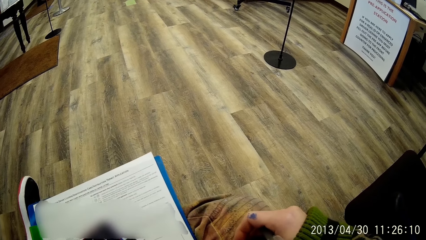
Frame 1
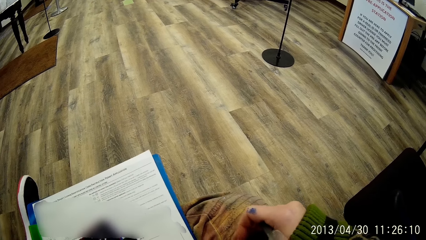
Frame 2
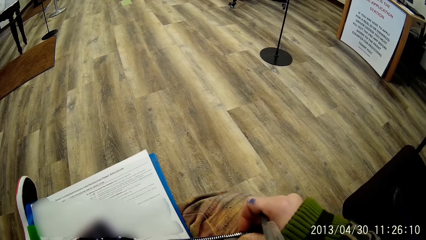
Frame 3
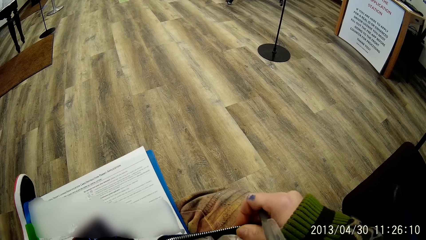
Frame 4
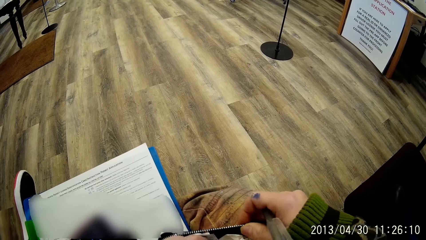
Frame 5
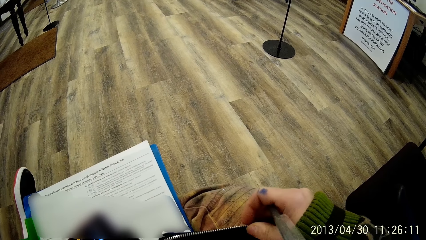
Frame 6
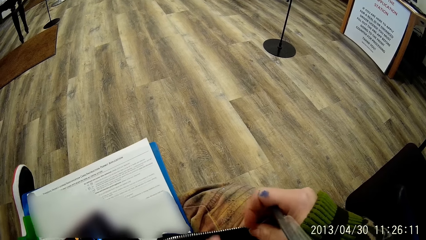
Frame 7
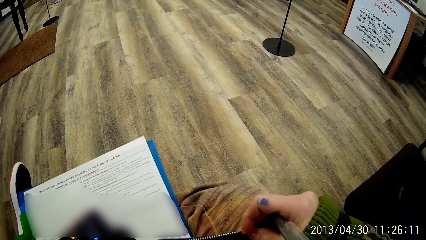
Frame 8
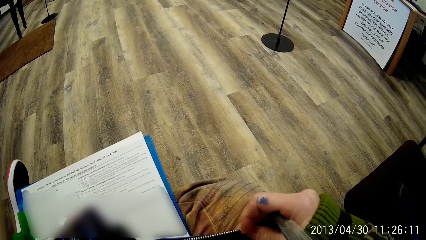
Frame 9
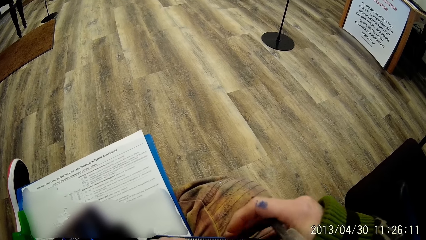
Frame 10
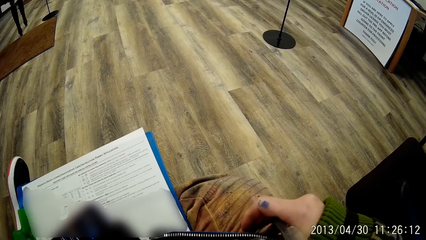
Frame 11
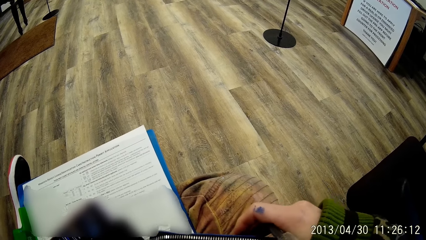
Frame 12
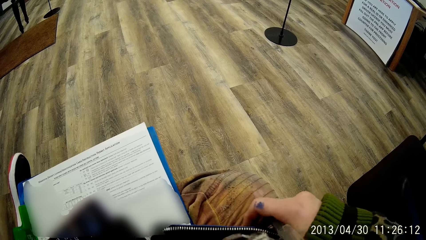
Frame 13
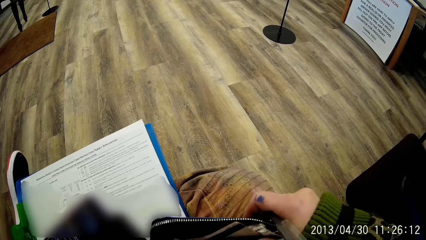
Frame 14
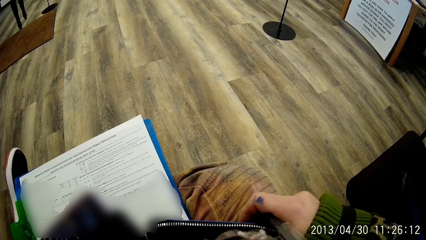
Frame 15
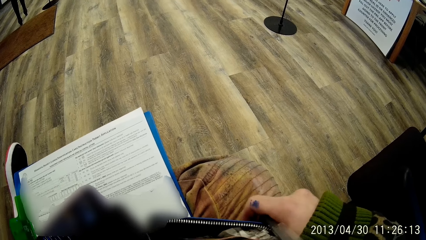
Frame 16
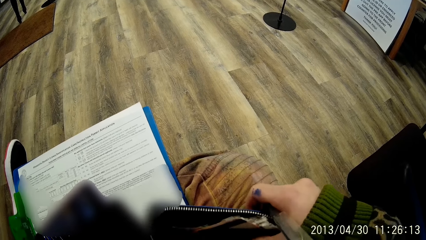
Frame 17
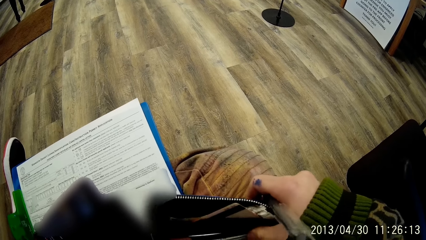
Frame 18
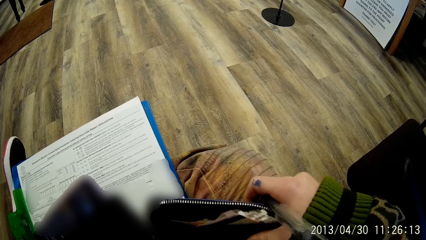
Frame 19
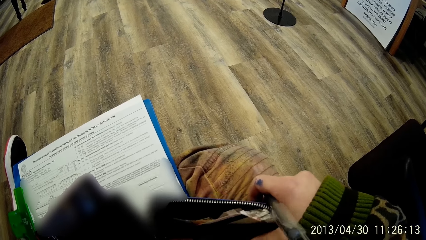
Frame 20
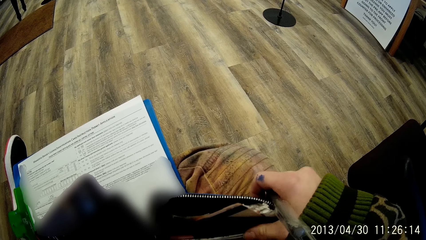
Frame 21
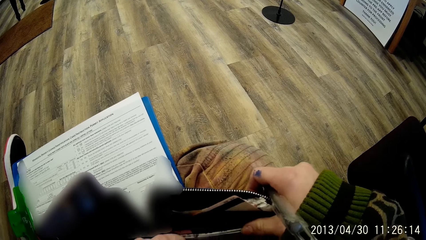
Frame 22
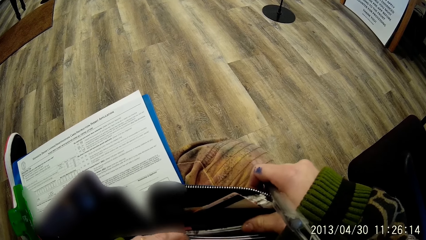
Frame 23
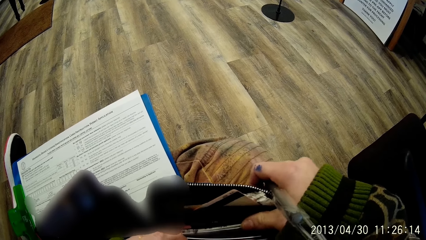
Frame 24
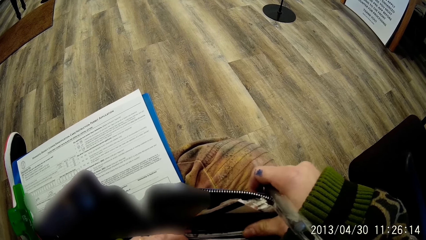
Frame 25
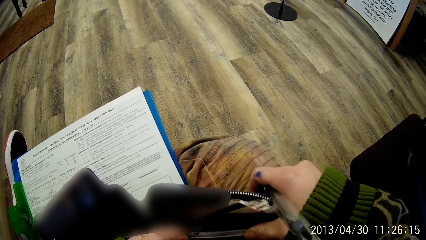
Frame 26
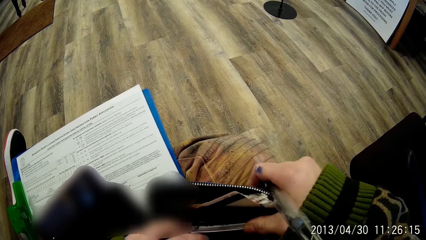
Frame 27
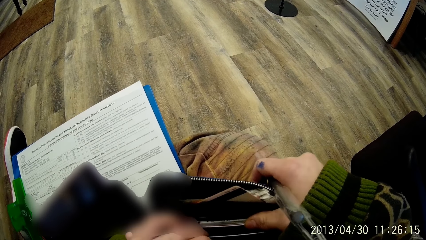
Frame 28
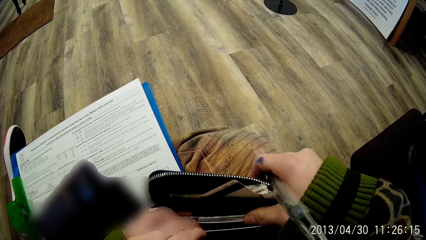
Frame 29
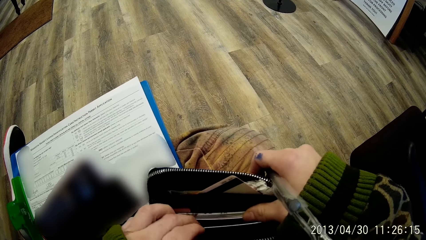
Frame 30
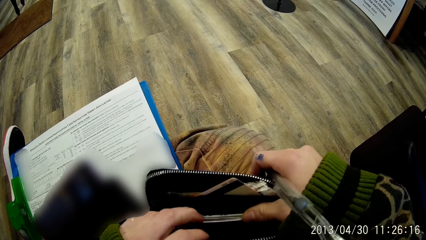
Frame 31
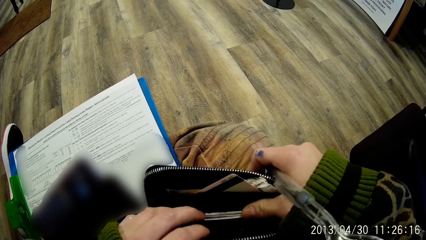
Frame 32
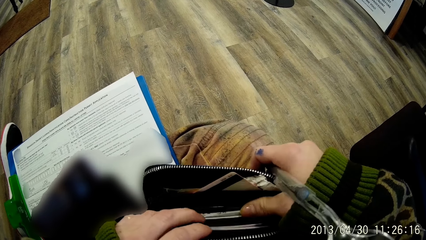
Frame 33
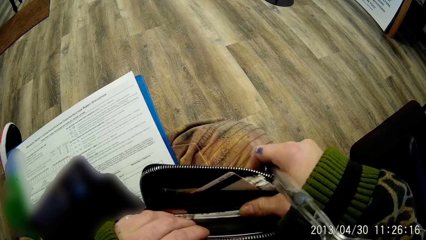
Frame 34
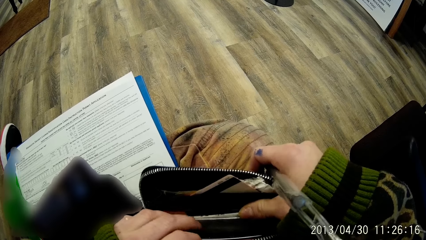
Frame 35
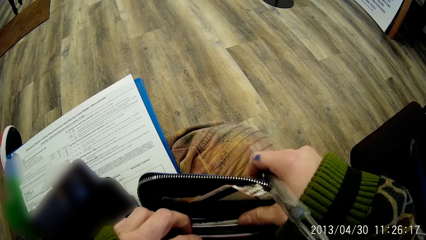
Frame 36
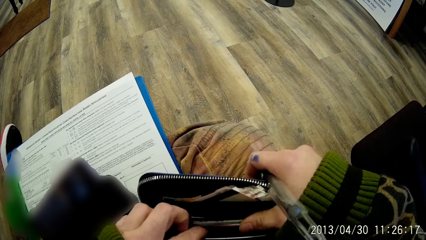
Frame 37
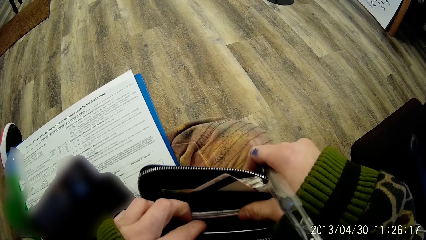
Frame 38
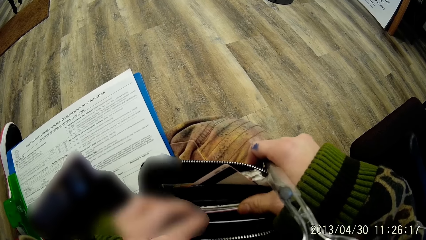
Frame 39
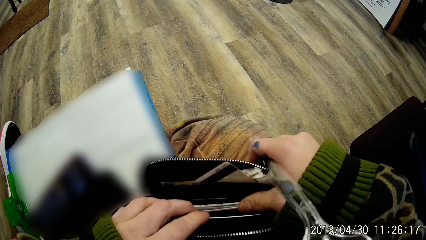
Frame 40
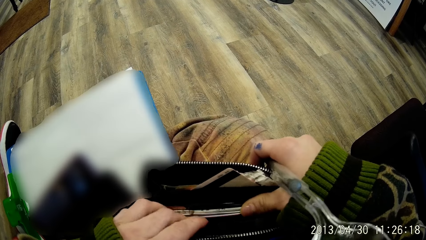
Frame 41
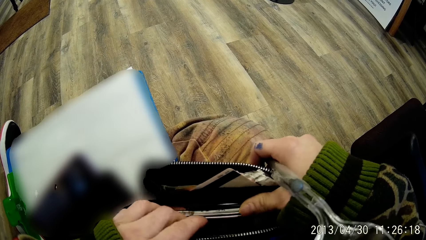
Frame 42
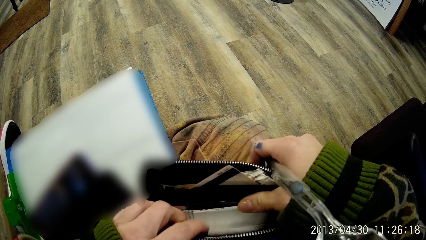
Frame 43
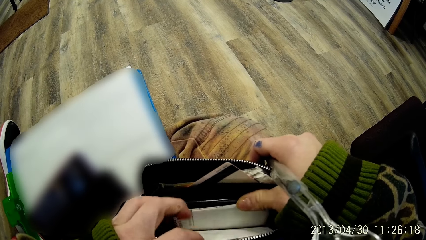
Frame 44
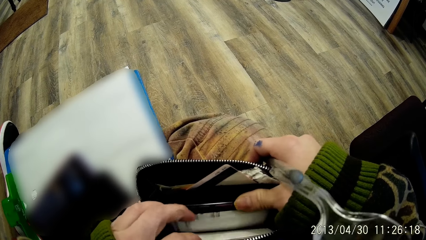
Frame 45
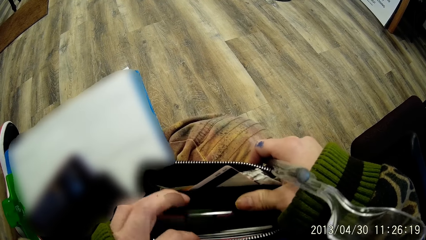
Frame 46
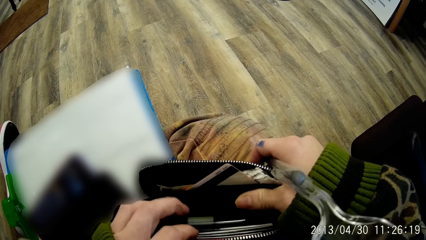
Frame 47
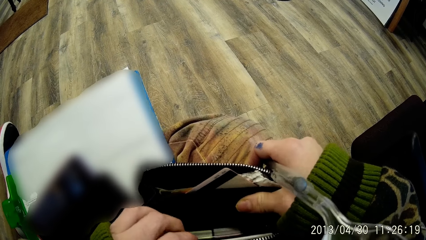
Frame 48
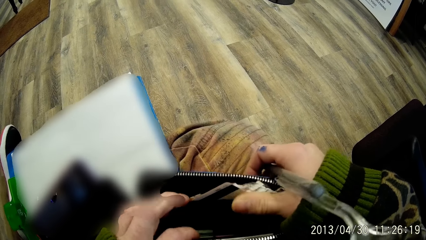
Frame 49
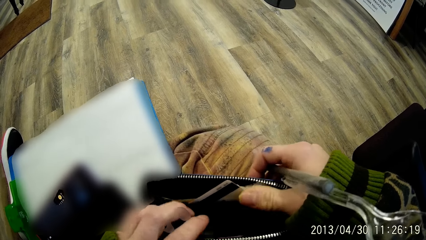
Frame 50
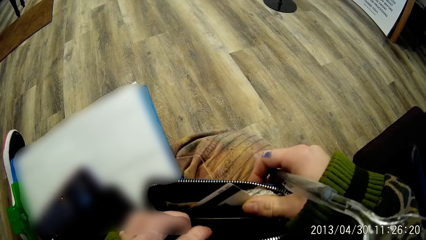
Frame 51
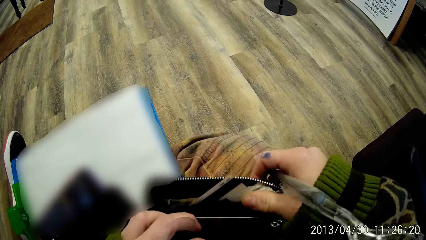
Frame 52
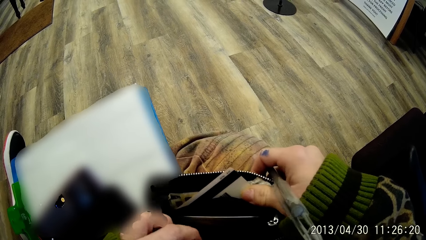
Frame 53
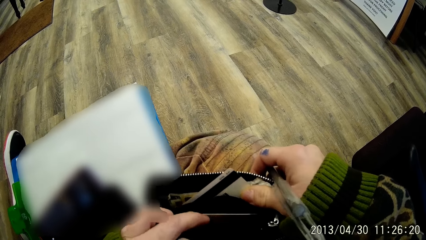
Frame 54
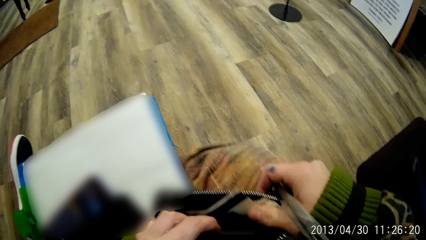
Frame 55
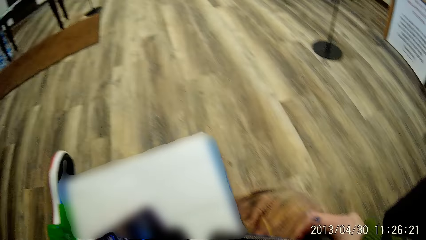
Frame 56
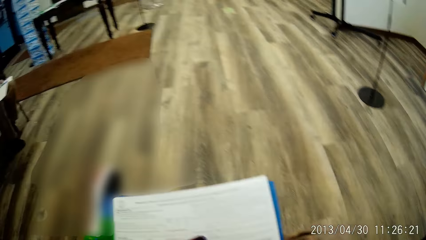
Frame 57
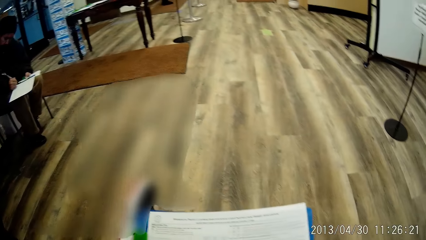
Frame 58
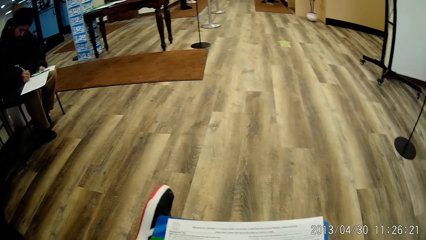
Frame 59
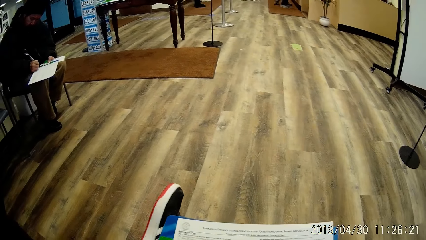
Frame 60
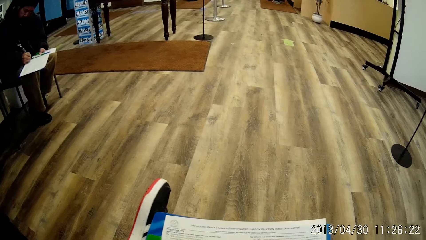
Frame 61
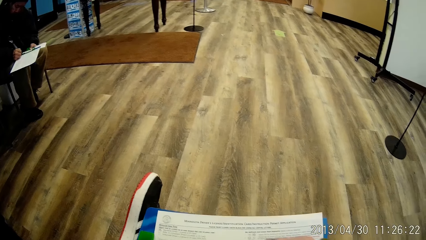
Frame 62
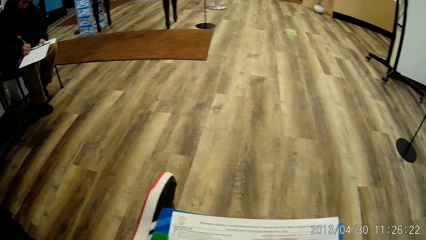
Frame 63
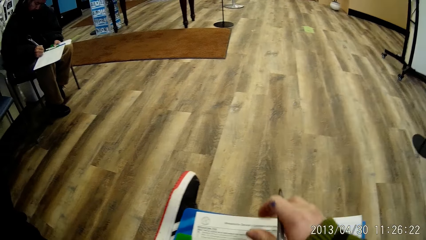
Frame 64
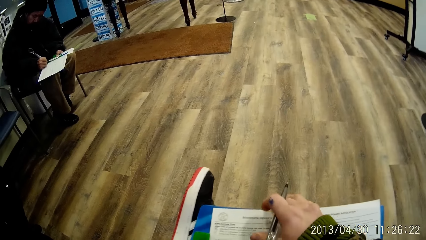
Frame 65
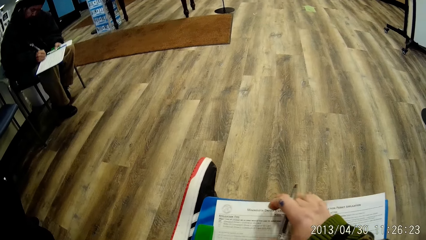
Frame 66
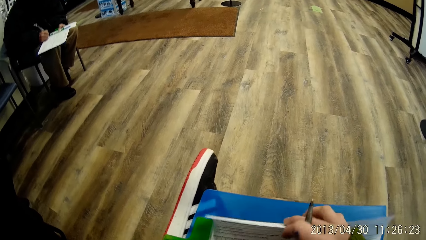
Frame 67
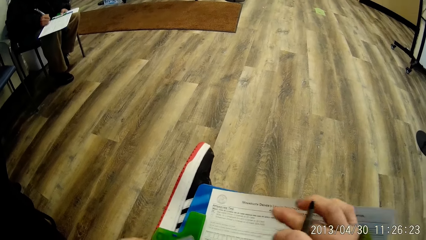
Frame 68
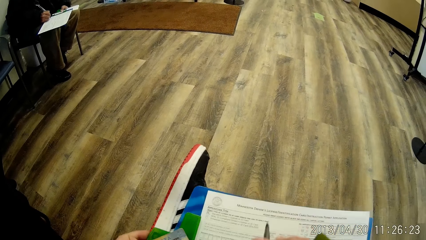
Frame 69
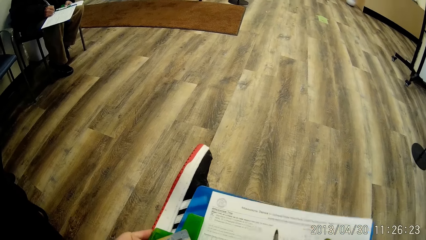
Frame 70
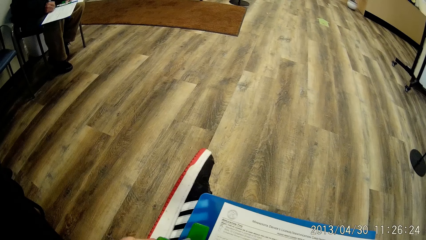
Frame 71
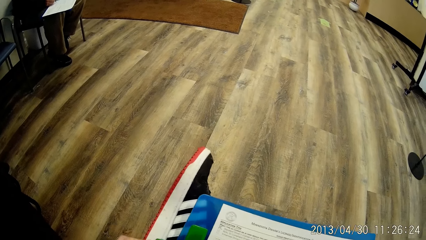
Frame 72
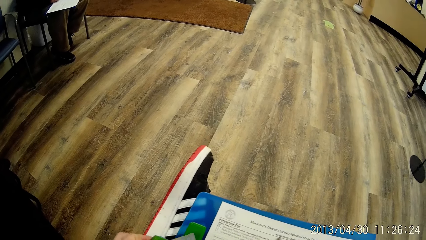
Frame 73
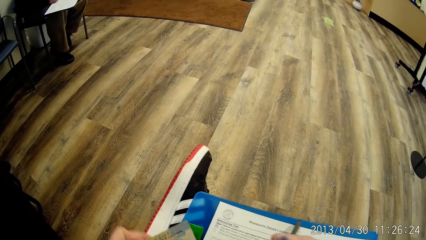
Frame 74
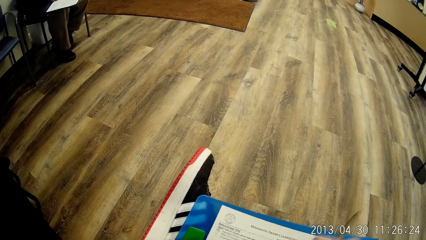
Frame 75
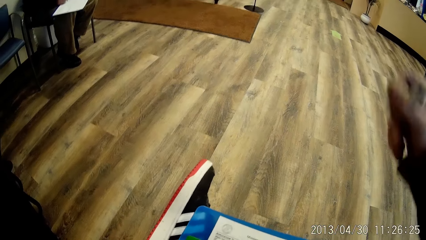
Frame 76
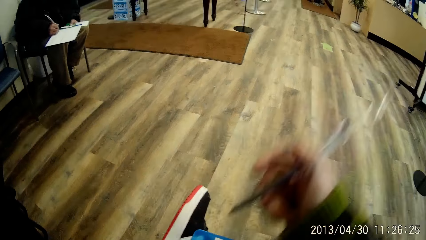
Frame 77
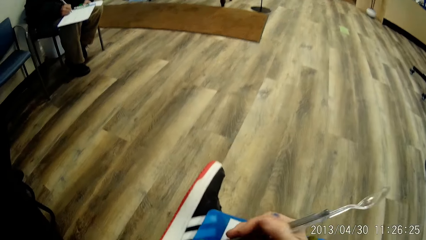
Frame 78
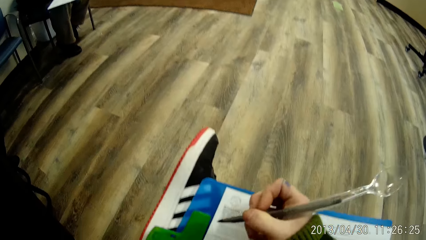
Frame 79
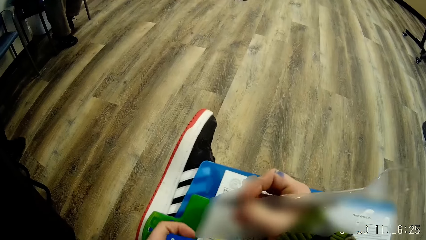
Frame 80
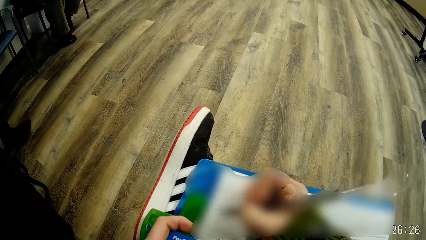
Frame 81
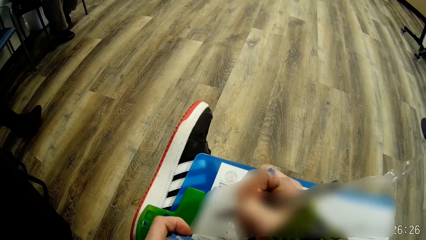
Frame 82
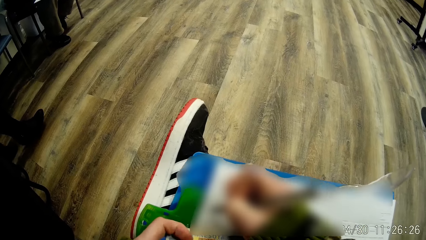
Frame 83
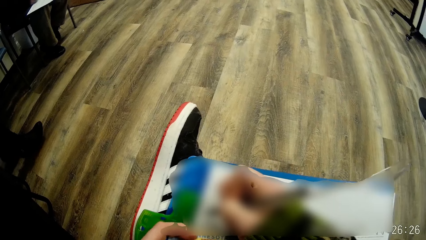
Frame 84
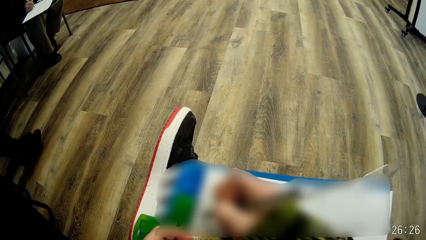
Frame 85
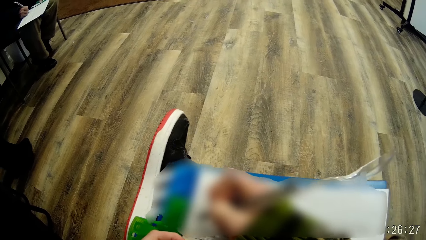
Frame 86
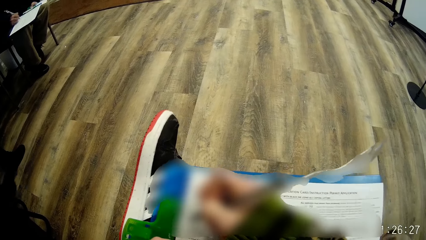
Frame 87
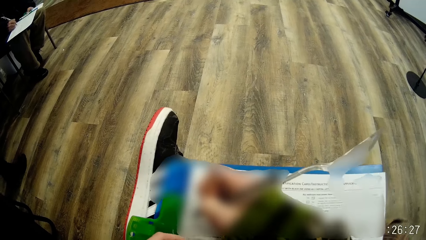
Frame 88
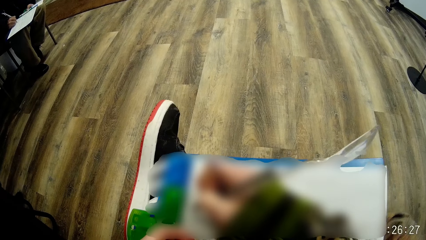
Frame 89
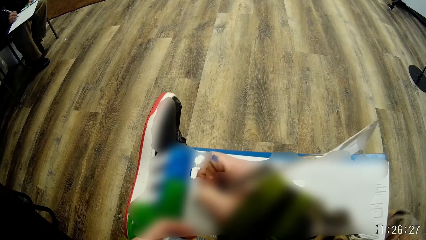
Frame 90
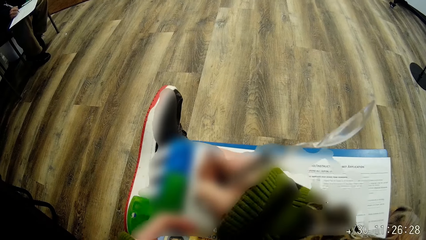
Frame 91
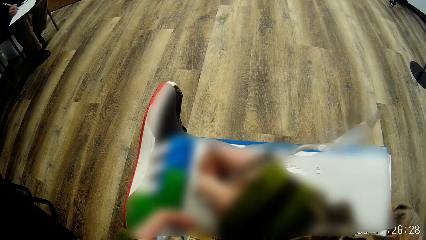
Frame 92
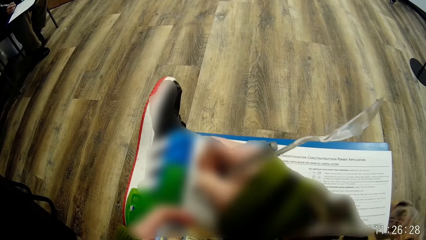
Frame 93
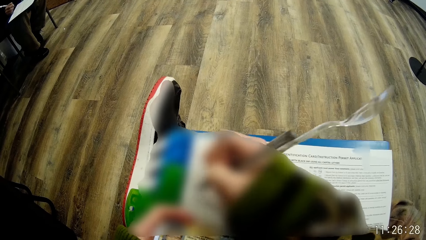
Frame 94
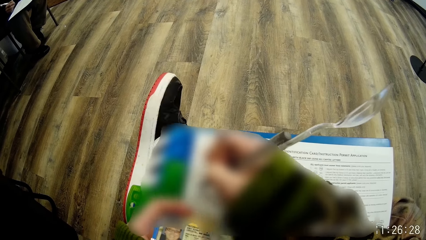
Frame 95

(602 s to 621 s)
The camera wearer flips the paper. He writes on the form on the notepad with his right hand. He holds an ID card with his left hand.
